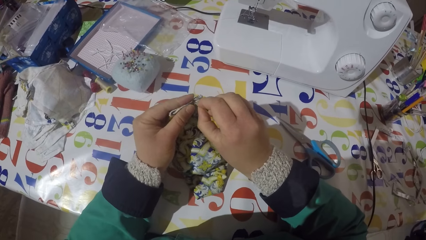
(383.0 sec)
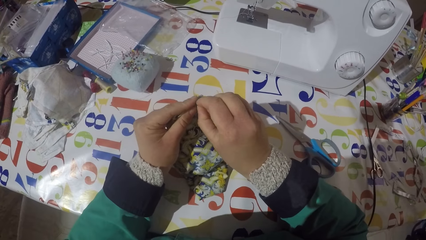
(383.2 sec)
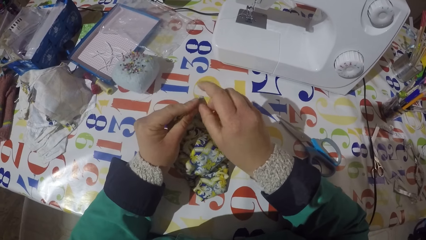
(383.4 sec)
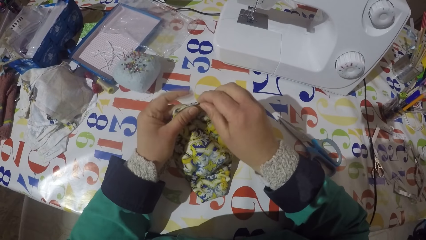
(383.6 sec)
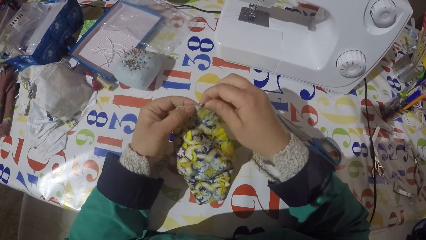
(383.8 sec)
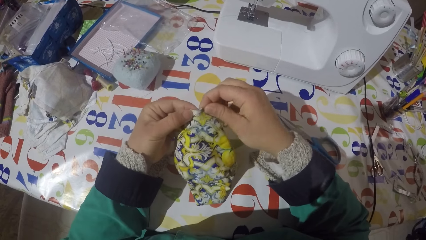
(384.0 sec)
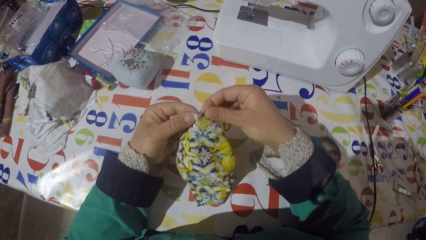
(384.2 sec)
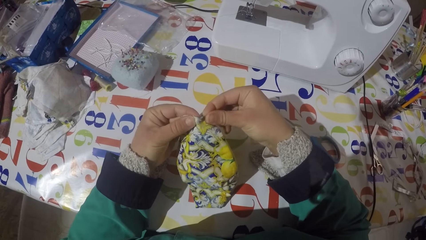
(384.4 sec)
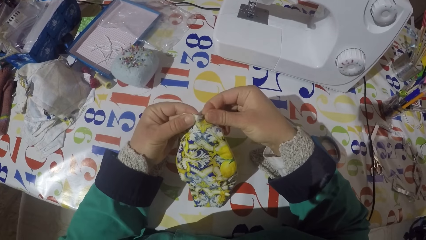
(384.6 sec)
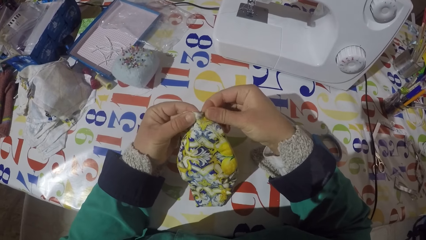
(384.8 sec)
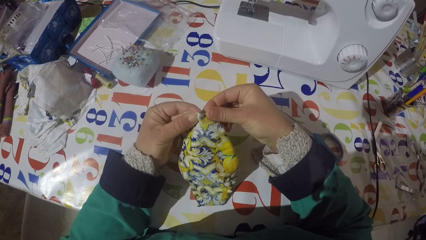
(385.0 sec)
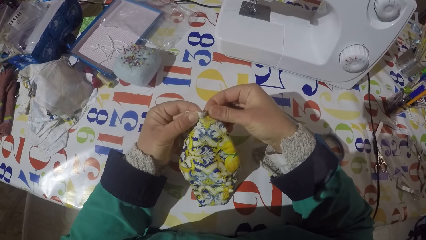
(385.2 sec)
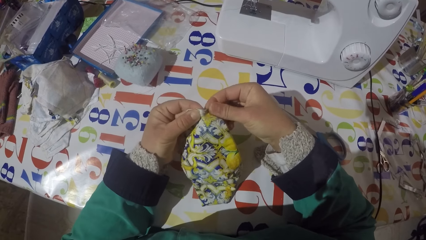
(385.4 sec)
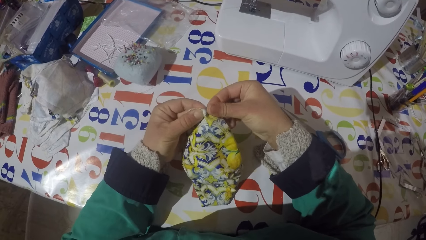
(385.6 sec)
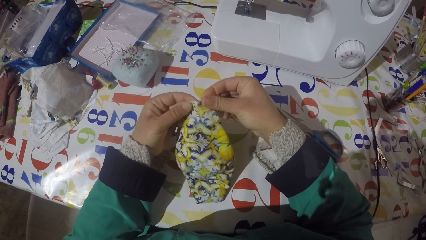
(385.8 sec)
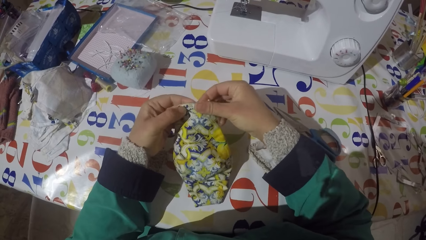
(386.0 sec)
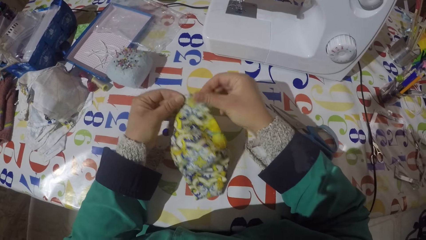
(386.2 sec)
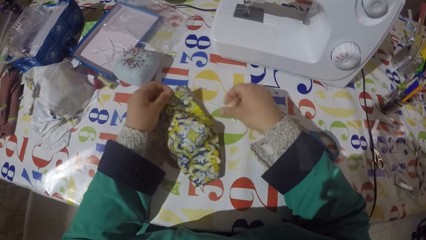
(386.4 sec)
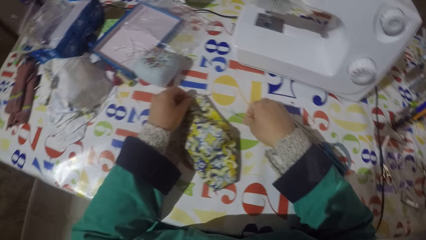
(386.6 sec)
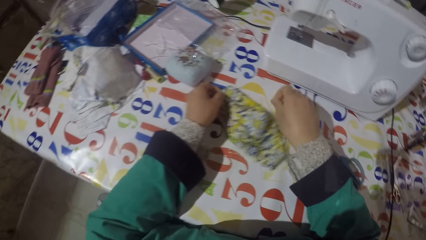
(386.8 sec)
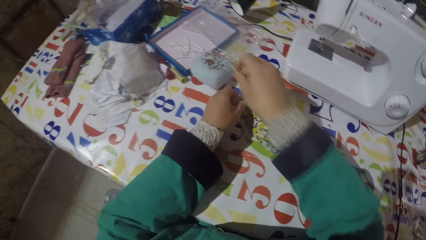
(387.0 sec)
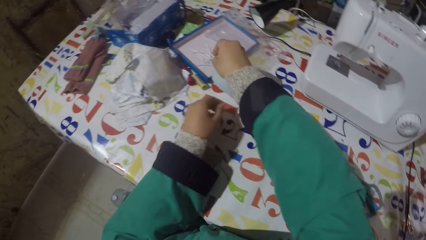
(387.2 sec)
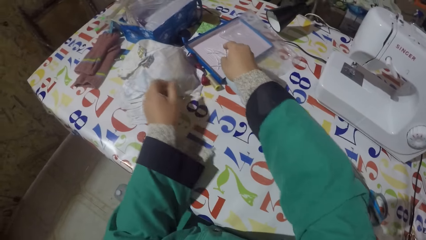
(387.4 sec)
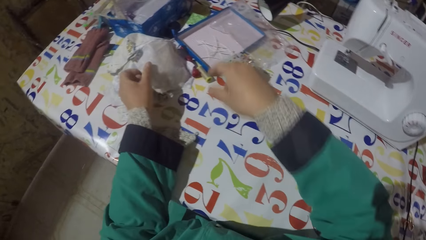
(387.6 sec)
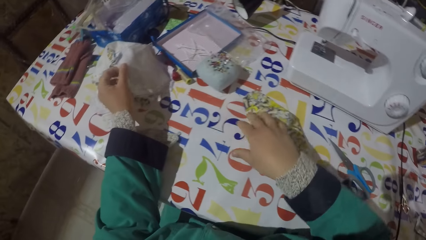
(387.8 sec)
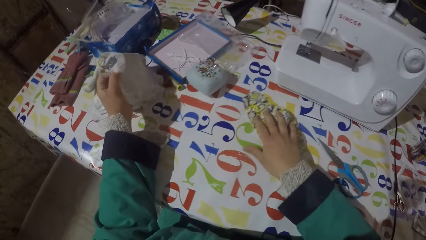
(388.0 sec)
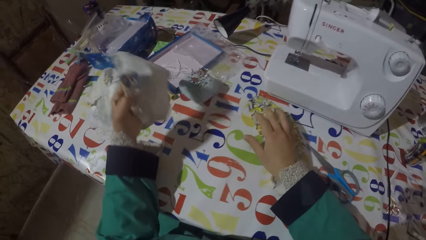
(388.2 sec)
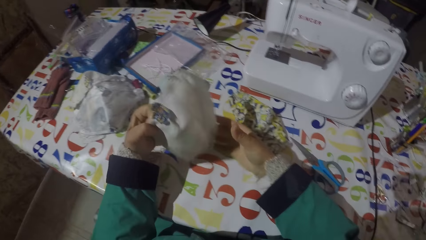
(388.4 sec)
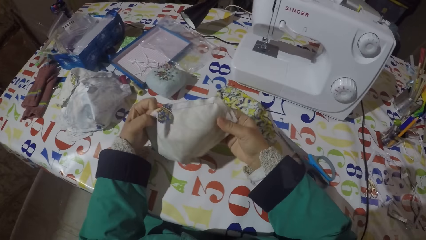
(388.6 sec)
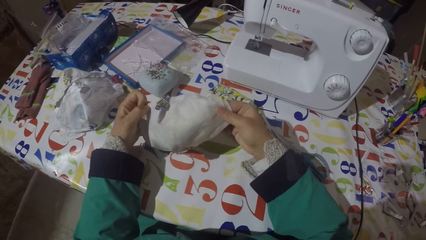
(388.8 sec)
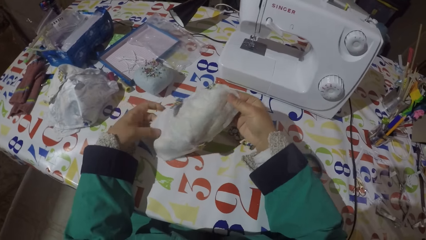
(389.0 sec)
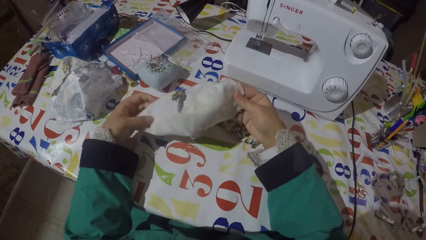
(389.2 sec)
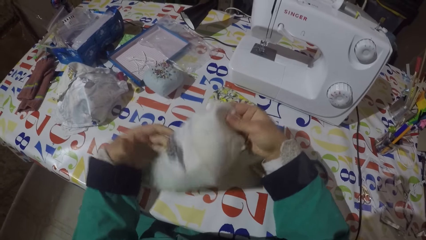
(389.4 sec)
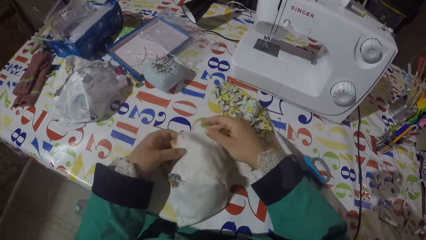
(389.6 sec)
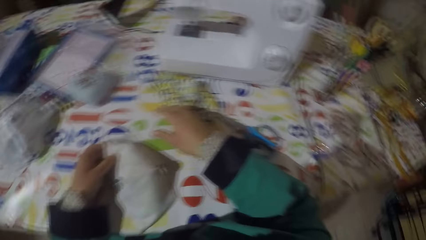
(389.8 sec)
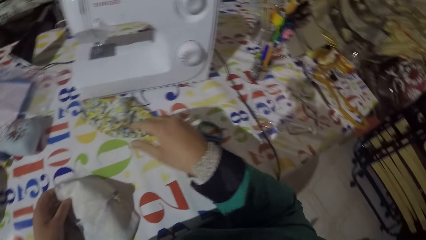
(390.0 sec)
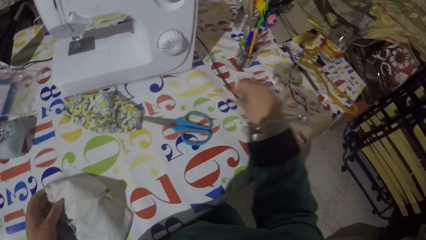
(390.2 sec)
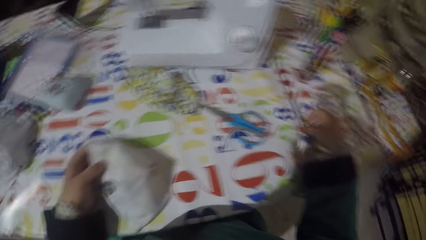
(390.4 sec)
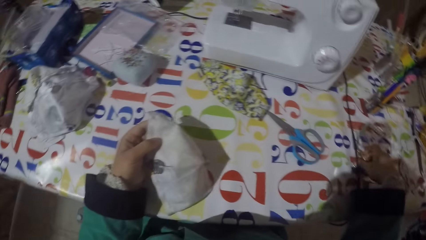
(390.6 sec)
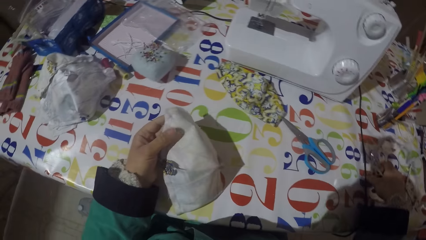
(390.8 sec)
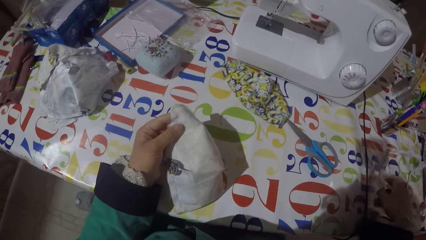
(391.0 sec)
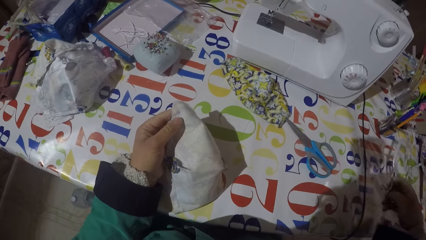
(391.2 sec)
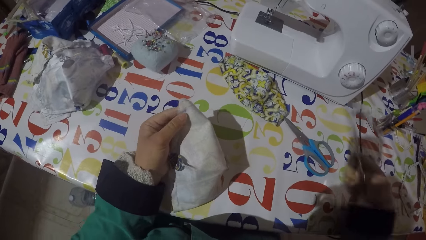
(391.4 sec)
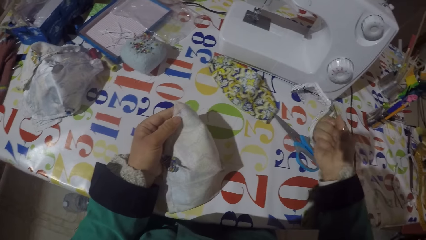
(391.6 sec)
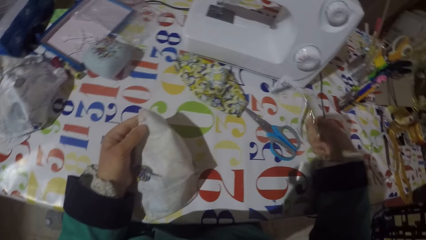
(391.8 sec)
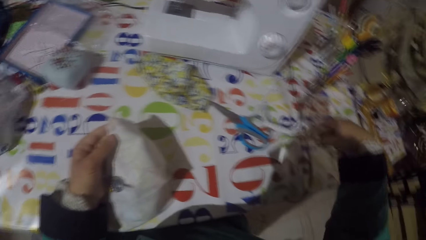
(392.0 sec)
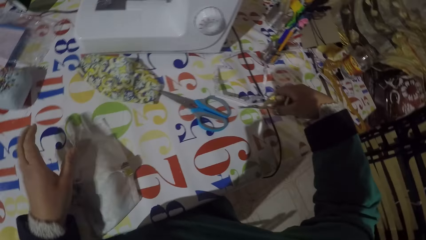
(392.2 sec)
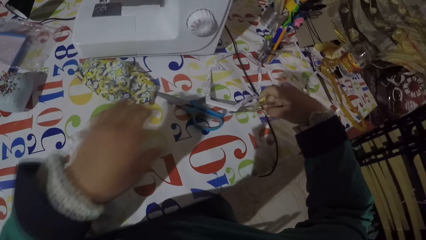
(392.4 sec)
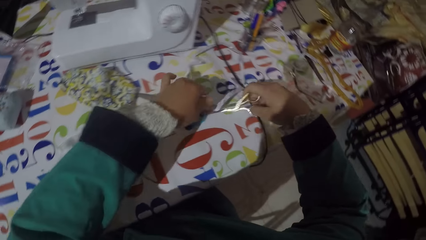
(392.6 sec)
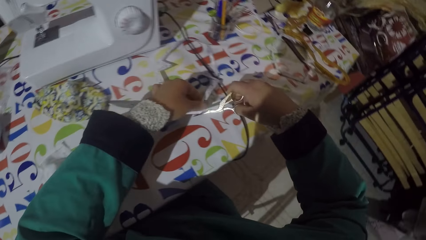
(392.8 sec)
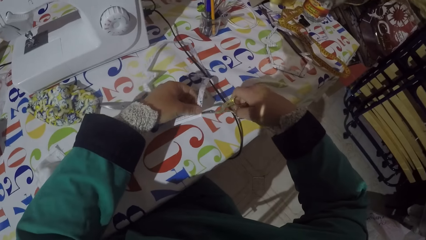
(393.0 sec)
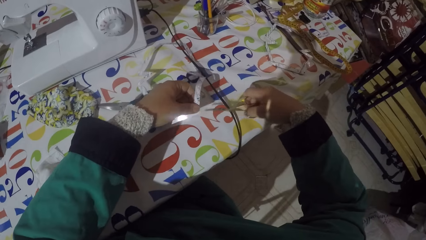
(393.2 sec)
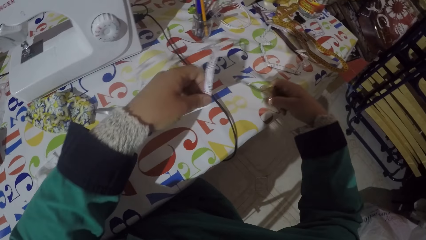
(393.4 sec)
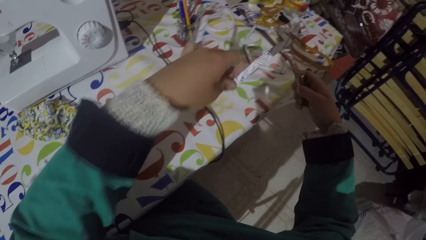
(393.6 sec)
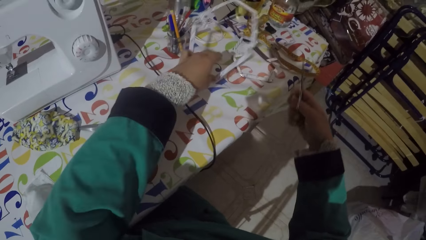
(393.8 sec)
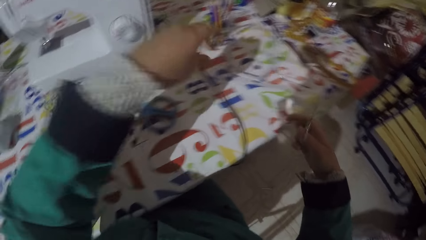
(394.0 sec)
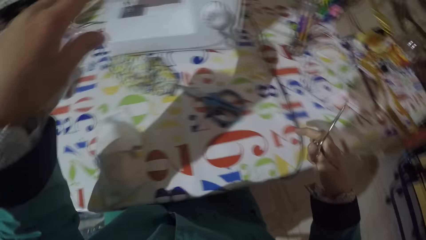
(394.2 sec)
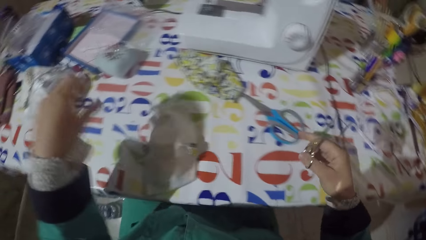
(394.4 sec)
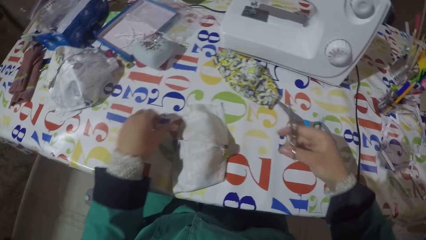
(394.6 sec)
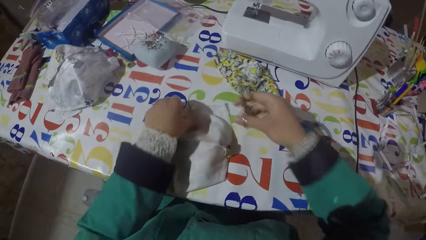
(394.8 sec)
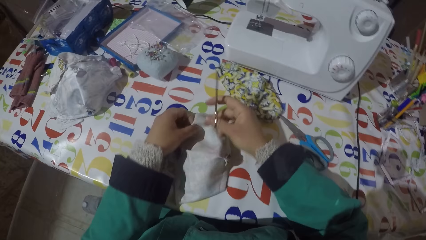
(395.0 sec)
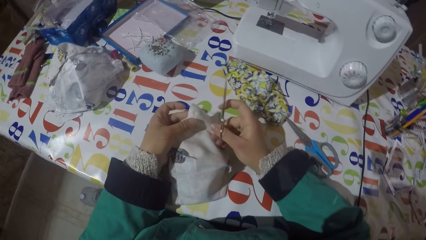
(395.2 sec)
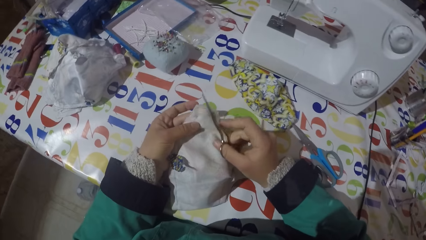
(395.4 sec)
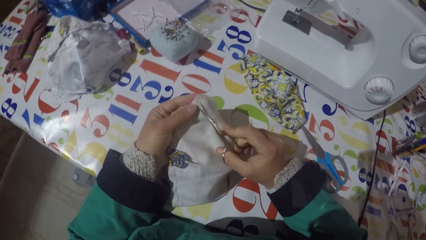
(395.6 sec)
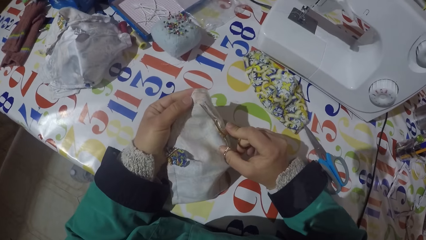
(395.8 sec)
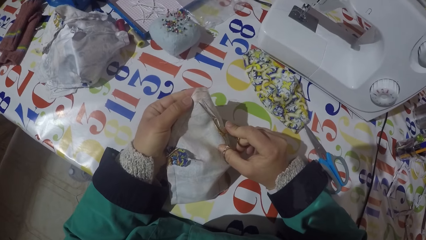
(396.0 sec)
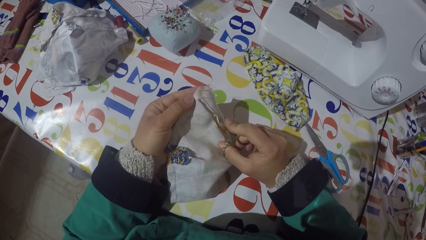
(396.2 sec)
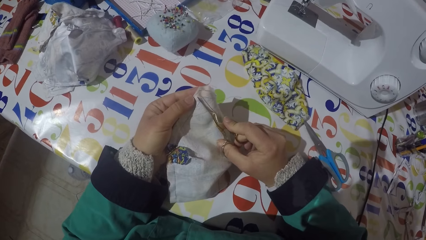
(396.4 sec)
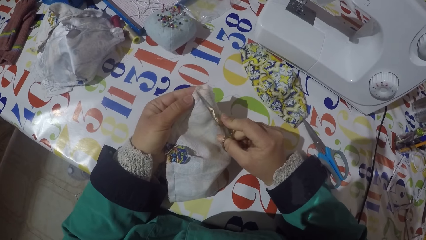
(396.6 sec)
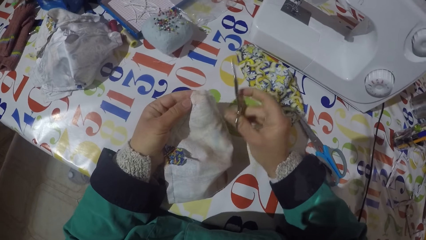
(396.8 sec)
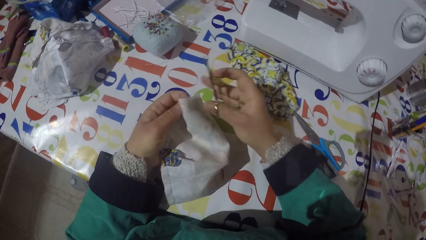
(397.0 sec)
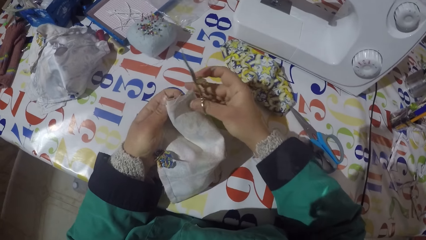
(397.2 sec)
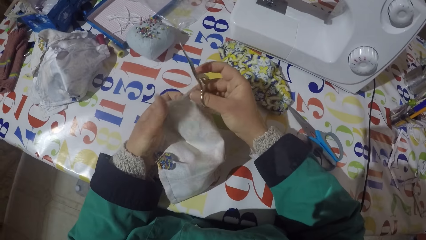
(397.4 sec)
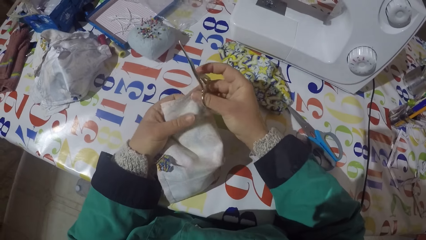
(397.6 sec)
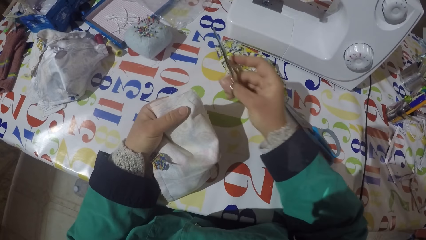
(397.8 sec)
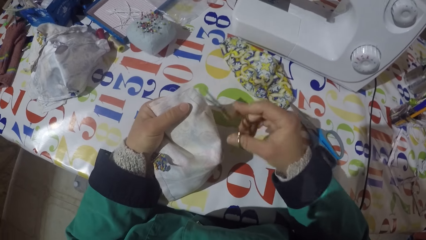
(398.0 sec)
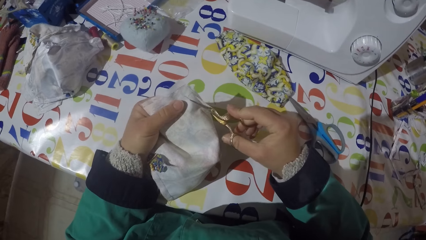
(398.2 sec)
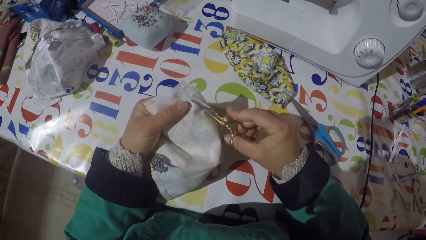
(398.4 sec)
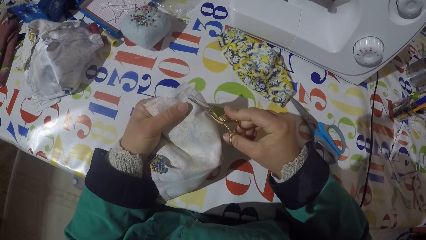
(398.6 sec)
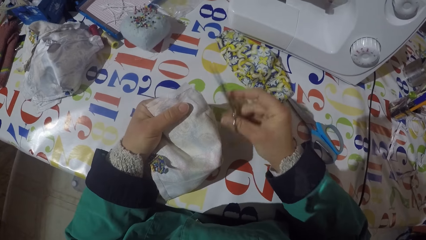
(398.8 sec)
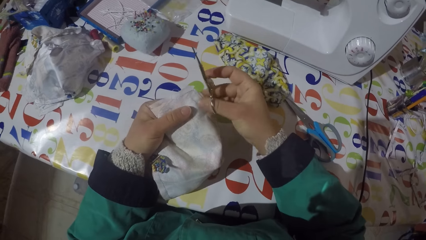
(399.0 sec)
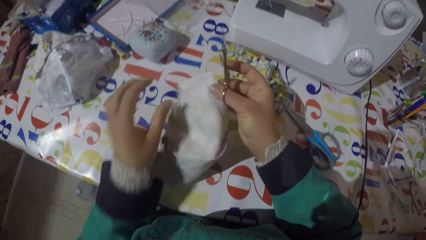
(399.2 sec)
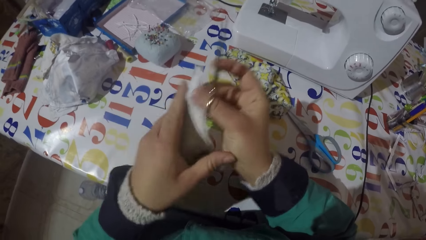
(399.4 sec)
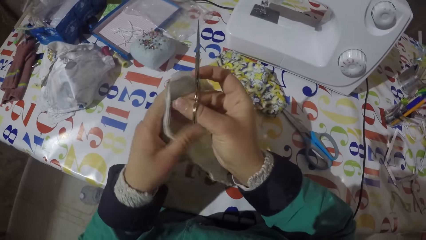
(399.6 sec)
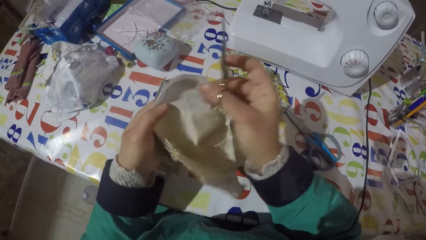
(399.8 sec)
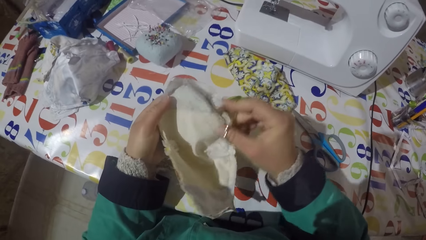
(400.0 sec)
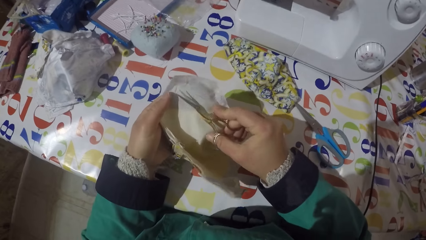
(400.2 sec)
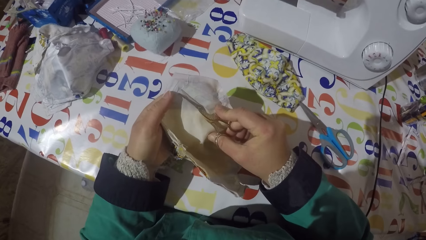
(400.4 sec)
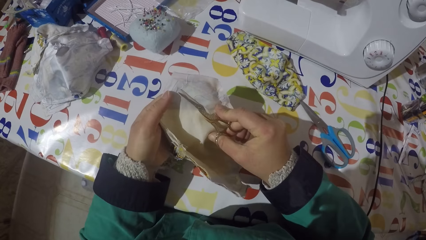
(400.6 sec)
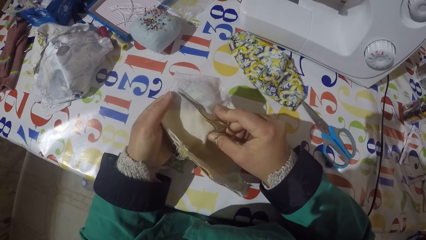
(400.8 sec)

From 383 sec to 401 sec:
The camera wearer pins the pin on the piece of garment or cloth. He puts the piece of garment on the table. He picks up a piece of wire from the table. He puts the pieces of wire on the box. He picks up a piece of garment from the table. He moves a piece of garment on the table. He holds the piece of cloth. He picks up the scissors from the table. He puts the piece of garment on the table. He picks up a piece of paper from the scissors. He puts the piece of paper on the table. He holds the pair of scissors. He picks up a piece of garment from the table. He removes threads from the piece of cloth. He cuts a sewing thread with the scissors. He moves the piece of garment with his hand. He cuts a sewing thread with the scissors. He turns the piece of garment.
